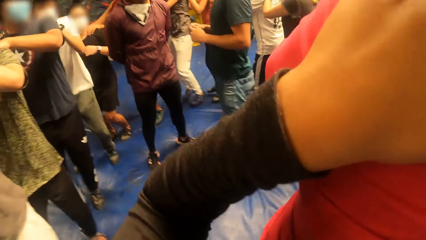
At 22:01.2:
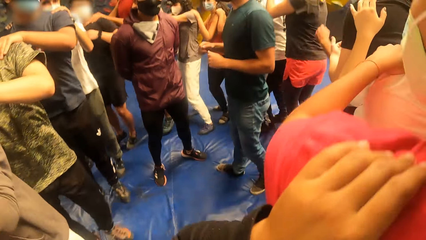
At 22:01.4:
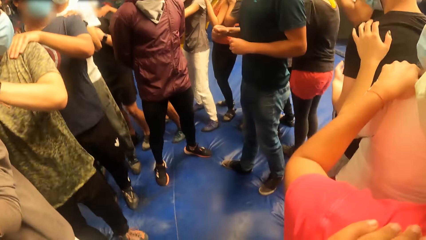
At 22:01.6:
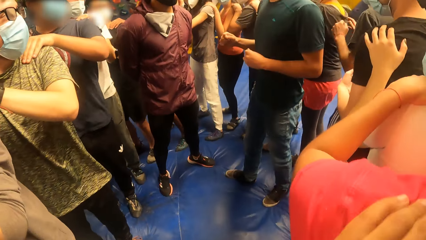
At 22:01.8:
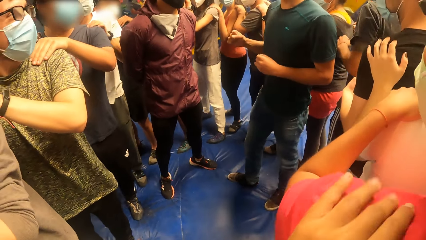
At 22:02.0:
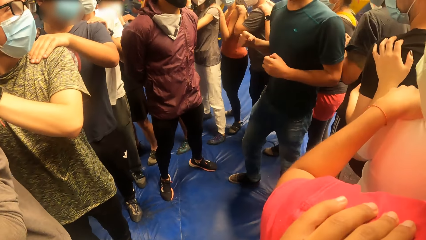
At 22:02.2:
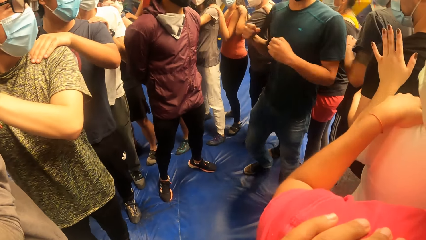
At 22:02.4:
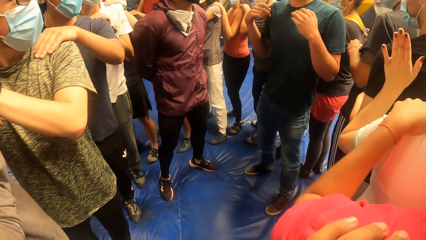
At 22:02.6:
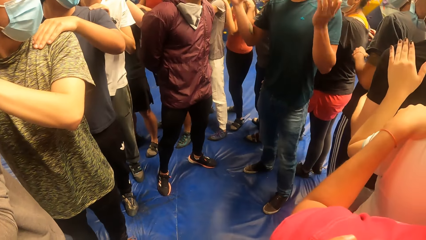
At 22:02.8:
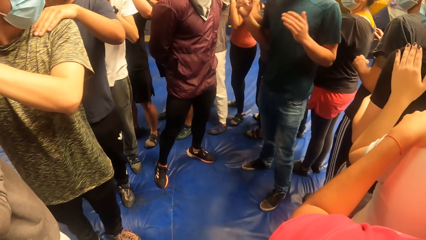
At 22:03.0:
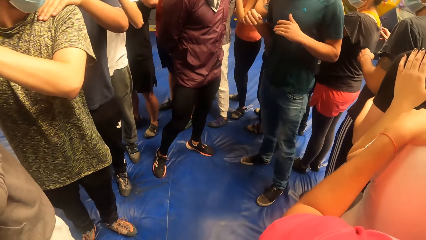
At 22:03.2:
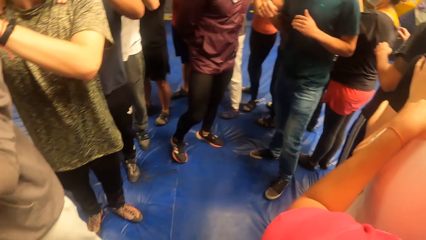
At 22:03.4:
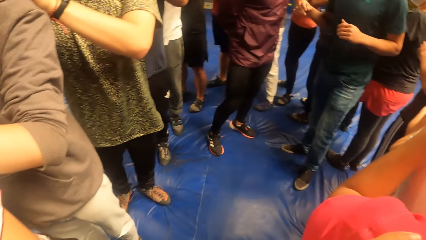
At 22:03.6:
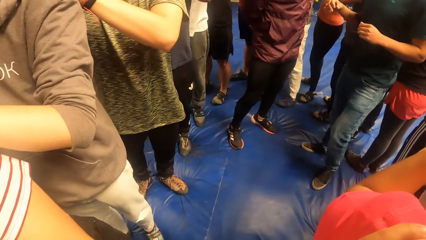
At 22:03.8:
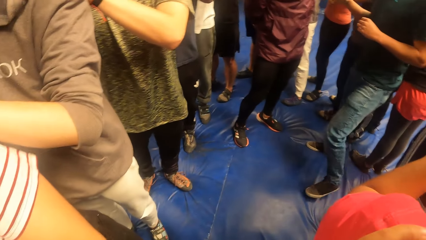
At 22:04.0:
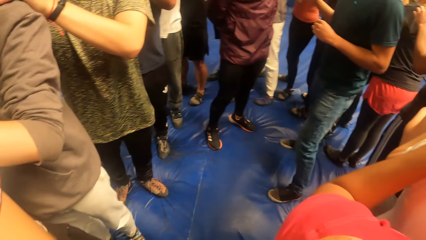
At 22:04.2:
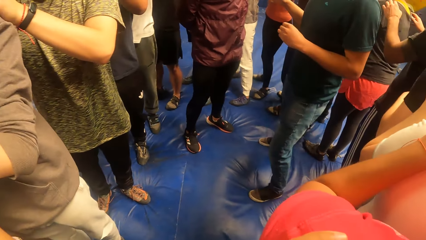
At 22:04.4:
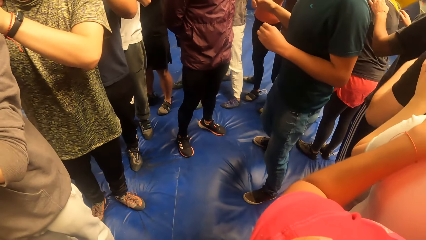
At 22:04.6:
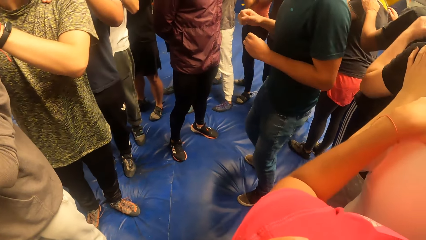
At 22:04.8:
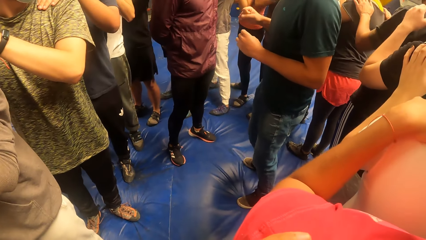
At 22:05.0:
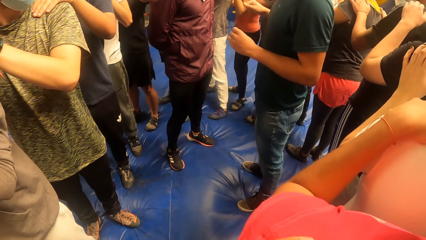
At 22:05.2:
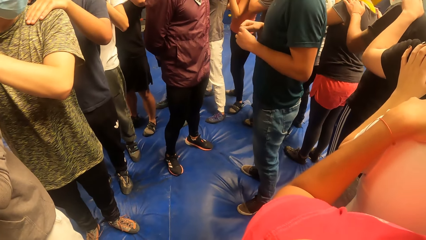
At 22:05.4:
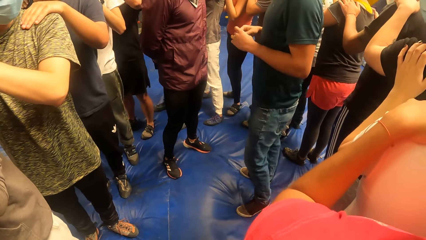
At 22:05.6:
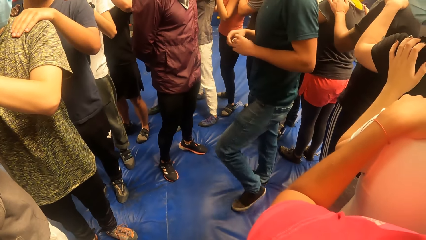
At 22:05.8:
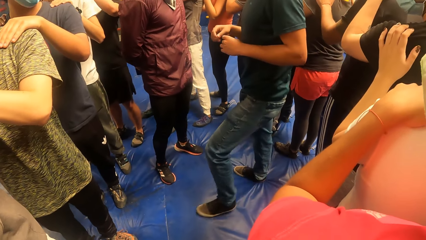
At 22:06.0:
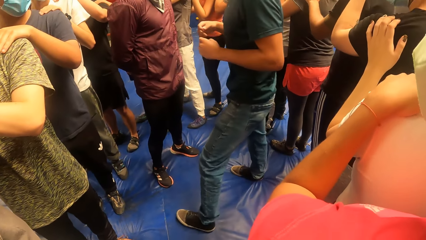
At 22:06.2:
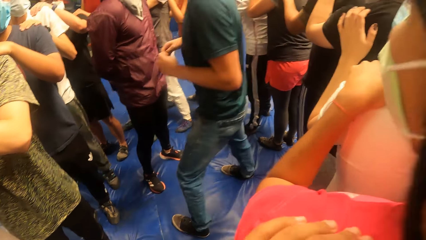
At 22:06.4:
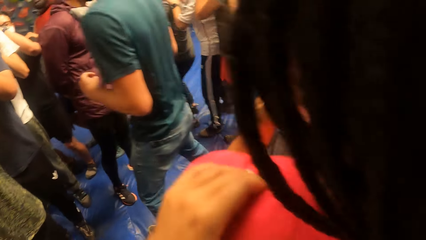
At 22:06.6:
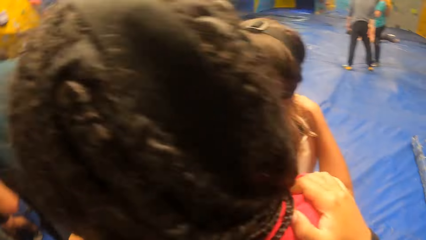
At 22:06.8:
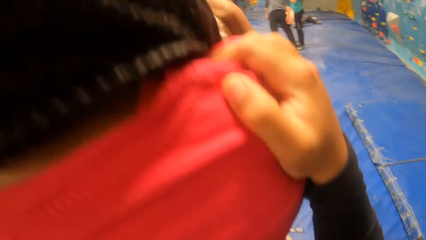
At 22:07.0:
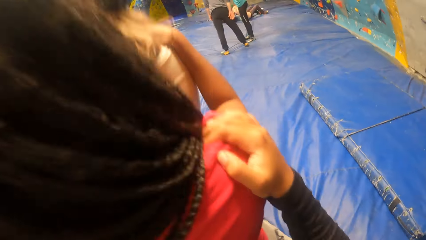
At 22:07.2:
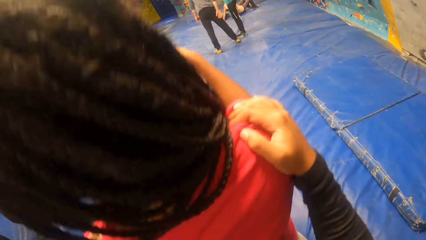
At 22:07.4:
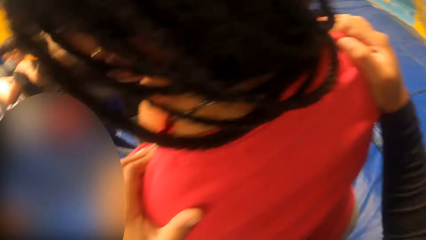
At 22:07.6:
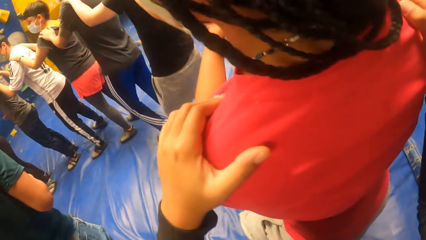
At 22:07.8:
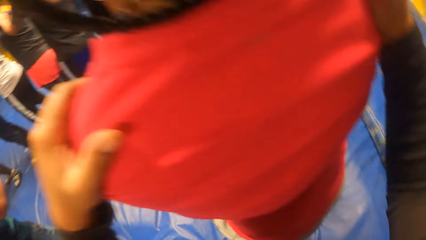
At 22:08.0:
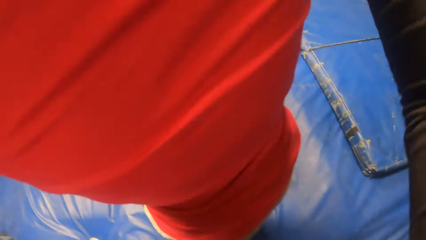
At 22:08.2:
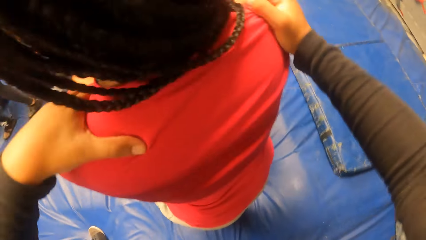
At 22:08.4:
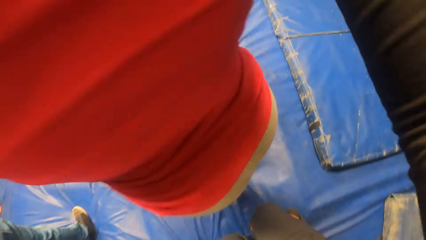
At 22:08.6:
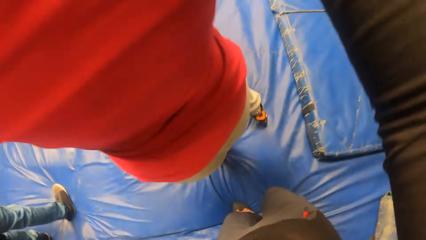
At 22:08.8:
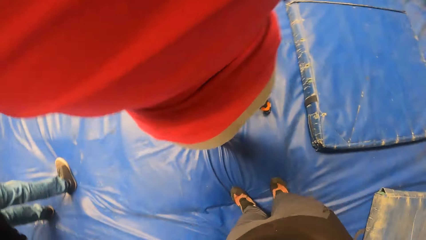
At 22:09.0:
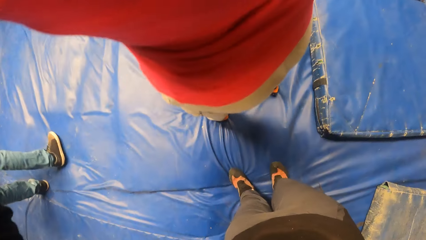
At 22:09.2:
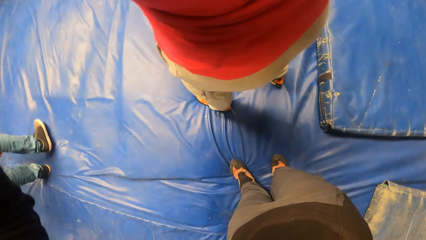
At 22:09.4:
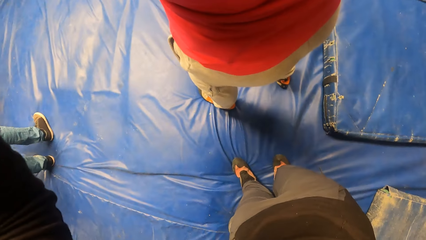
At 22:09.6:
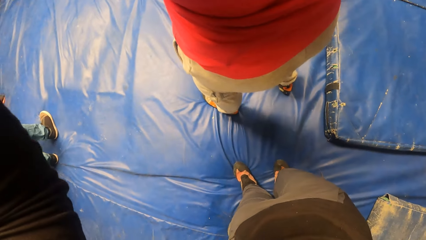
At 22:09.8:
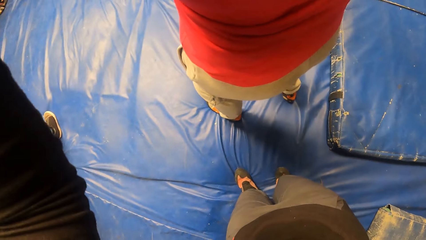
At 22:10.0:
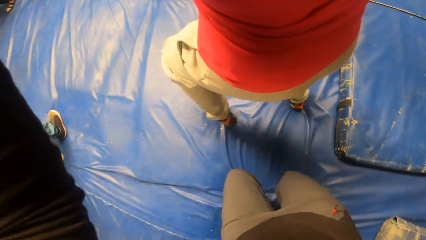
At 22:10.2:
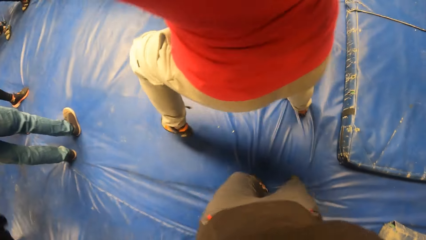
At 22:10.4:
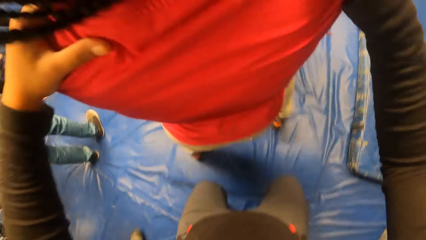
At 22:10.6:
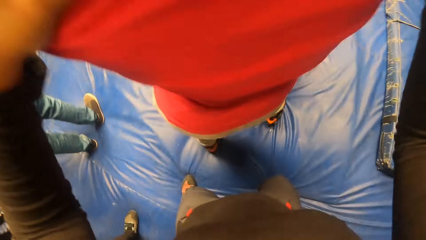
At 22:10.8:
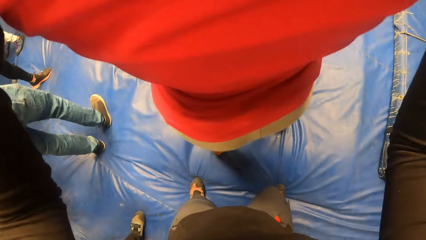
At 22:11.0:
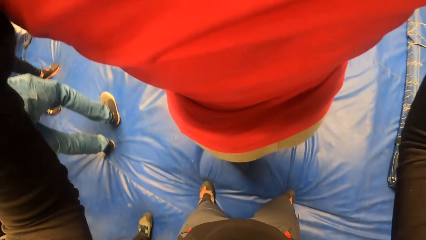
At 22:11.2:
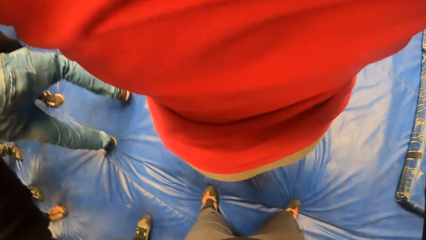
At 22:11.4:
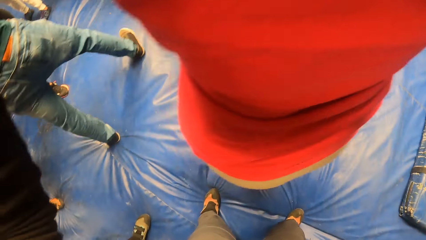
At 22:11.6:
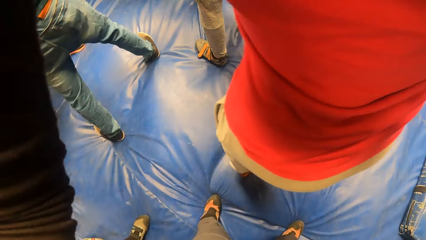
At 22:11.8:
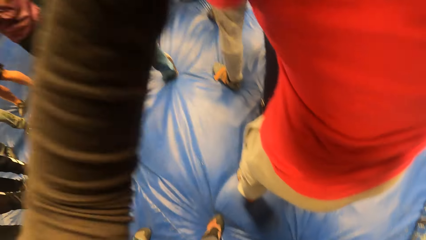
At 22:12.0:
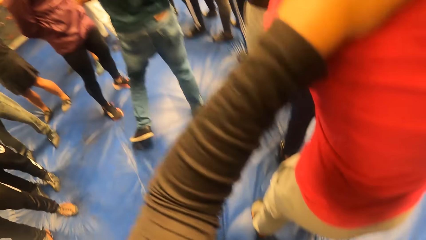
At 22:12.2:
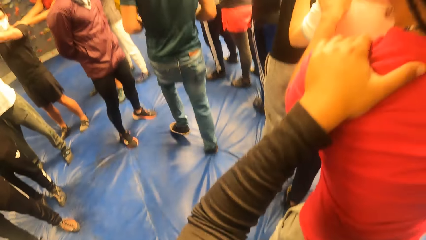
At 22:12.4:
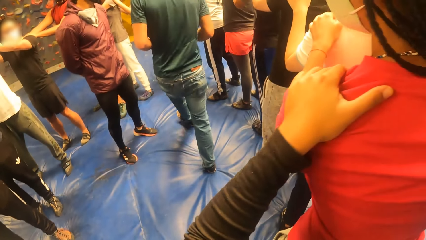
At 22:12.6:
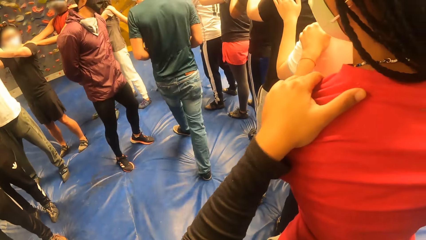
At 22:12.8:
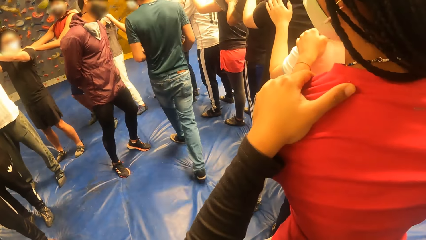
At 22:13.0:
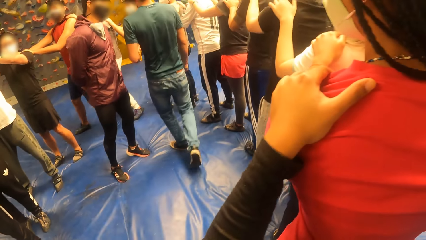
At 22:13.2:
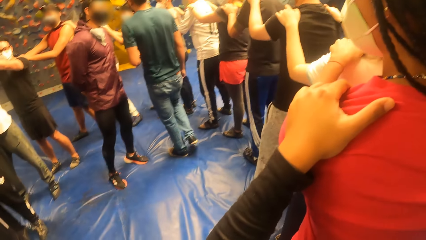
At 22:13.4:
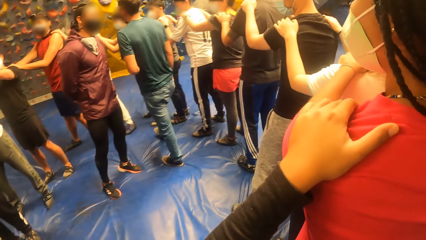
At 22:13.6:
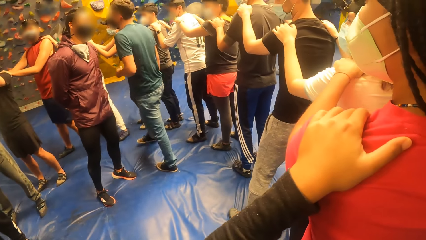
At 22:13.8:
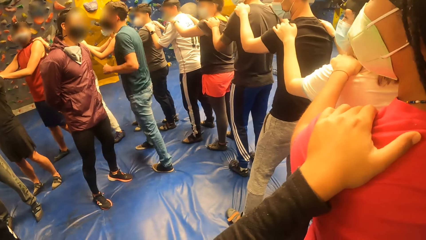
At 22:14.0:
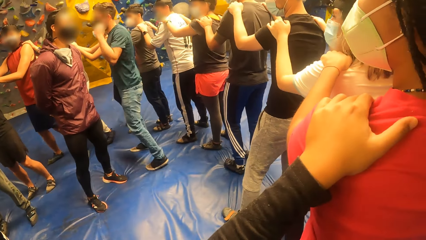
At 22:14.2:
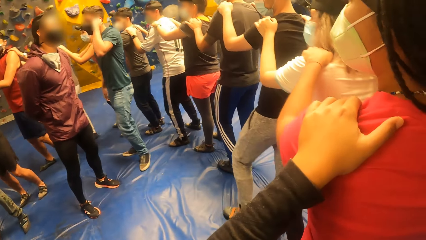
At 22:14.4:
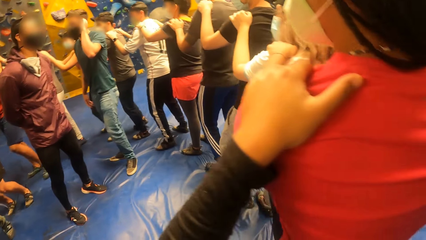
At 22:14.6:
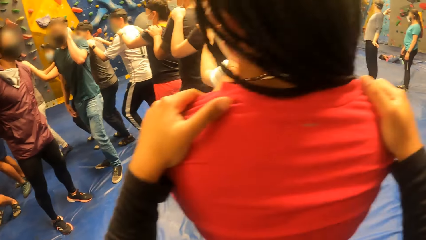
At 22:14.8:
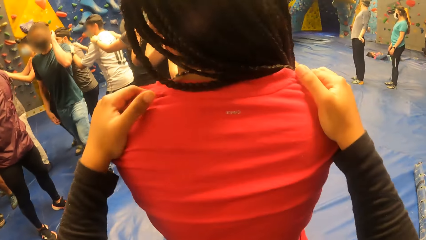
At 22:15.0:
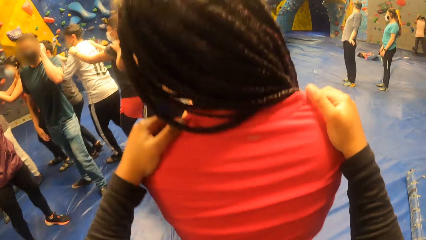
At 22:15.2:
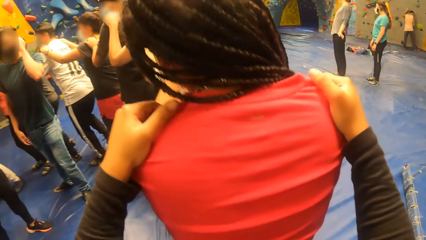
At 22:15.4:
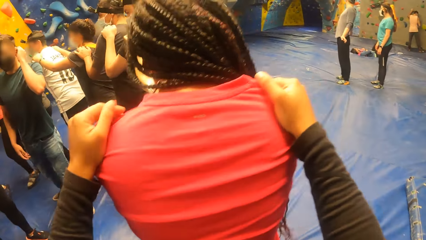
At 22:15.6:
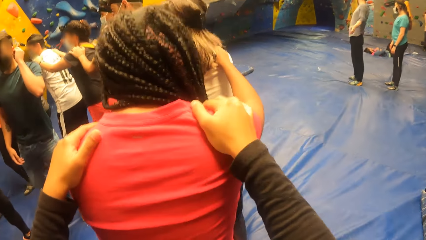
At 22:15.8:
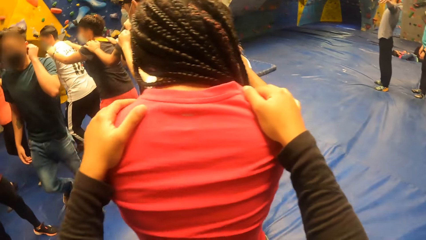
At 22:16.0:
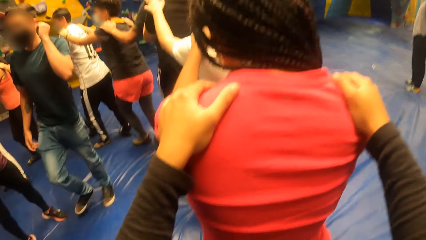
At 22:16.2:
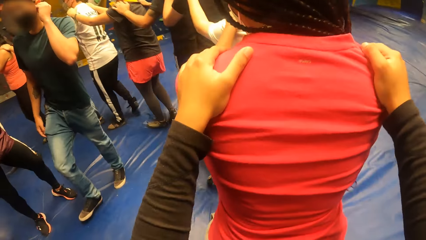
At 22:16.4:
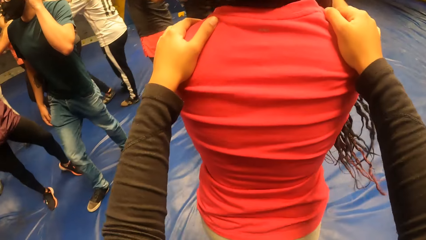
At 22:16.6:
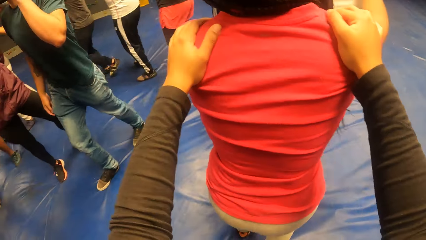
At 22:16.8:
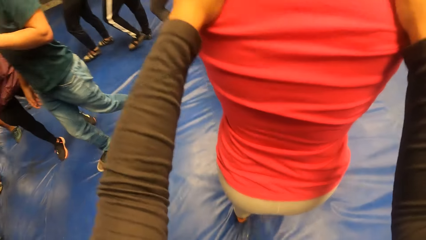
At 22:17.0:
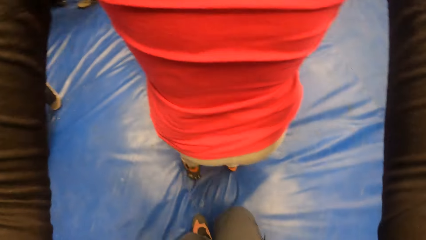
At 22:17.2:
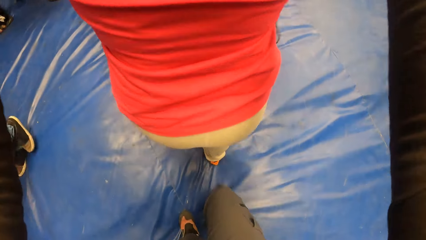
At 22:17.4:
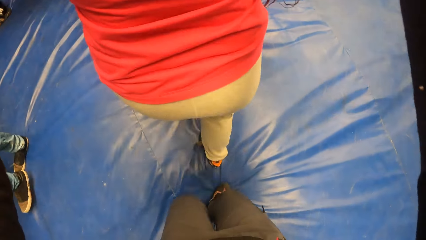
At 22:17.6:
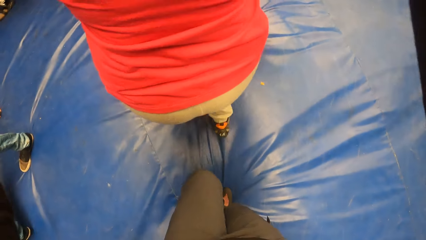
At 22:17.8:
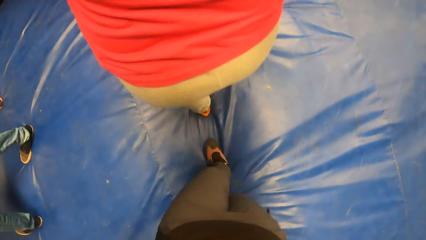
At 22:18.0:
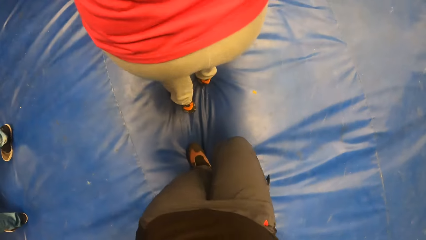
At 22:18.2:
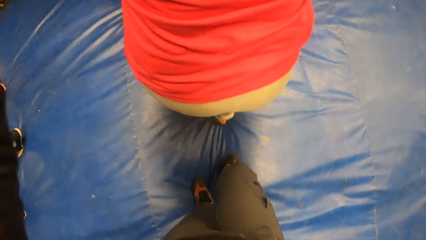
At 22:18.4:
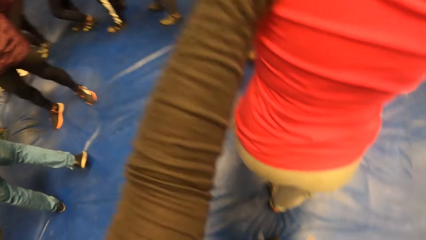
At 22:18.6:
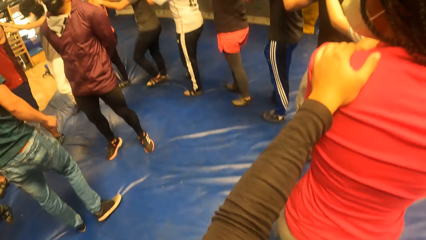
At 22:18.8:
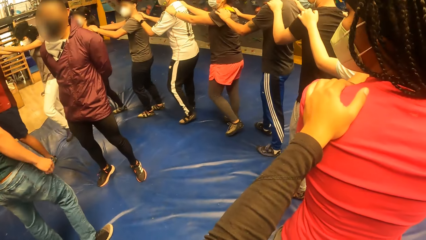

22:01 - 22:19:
The camera wearer holds a woman's shoulders. The woman jumps. The camera wearer looks around. The woman jumps. The camera wearer looks around. They move around.
